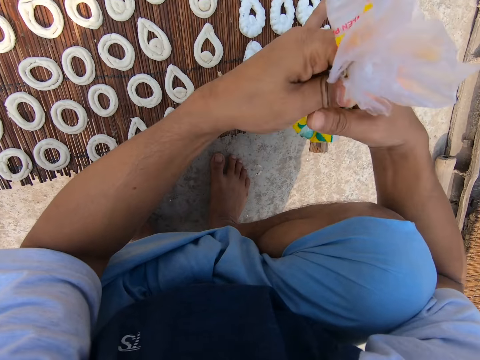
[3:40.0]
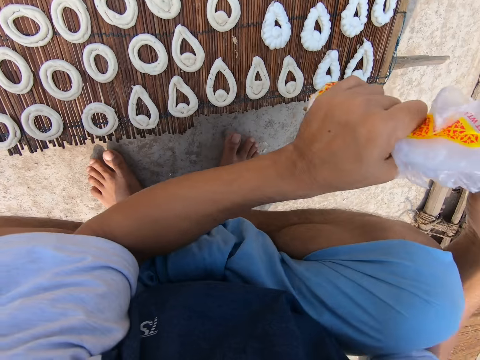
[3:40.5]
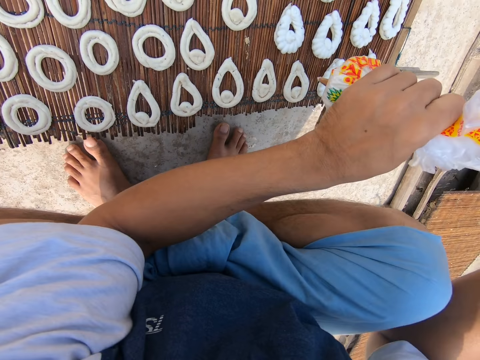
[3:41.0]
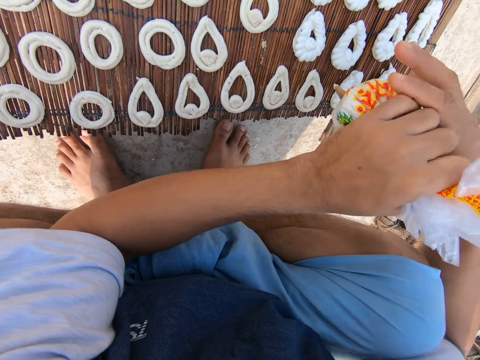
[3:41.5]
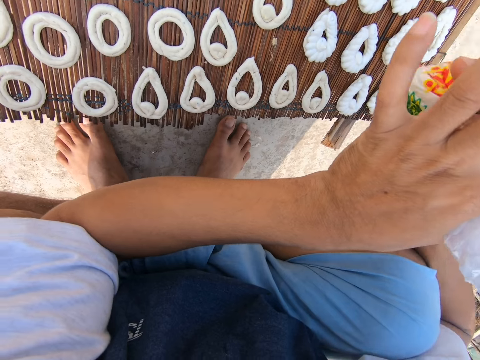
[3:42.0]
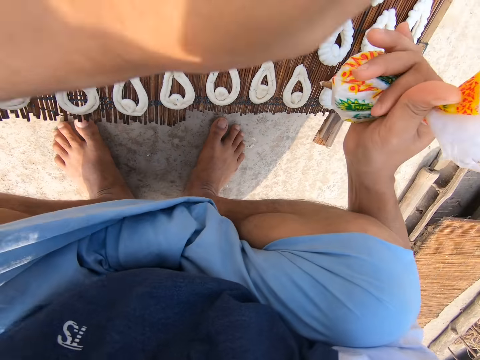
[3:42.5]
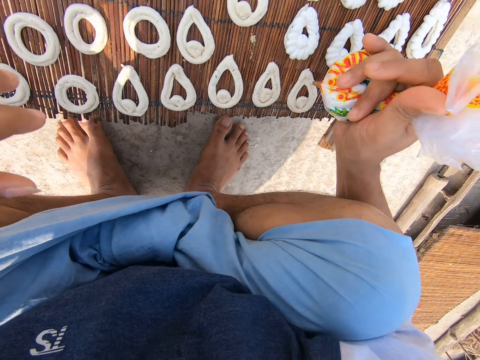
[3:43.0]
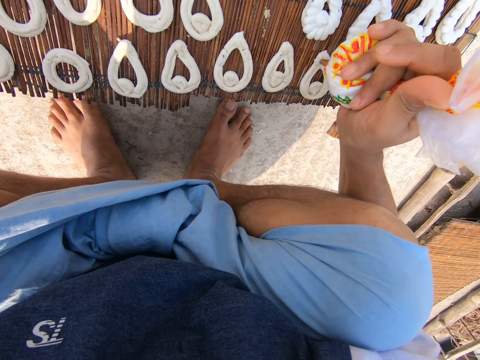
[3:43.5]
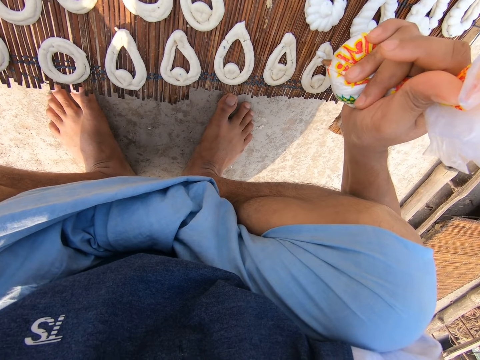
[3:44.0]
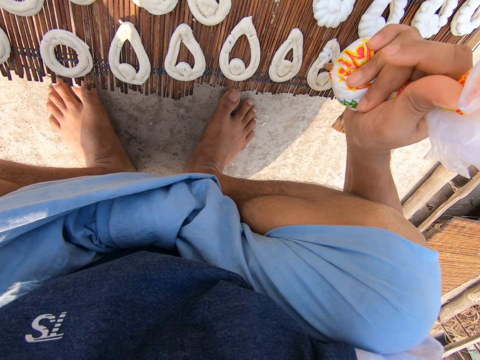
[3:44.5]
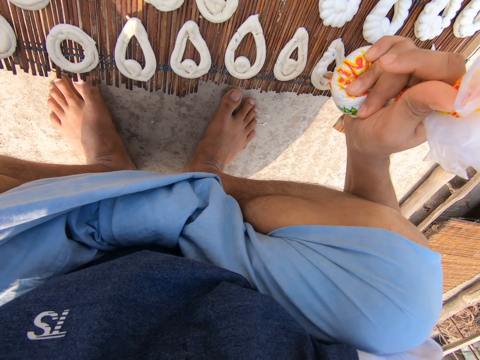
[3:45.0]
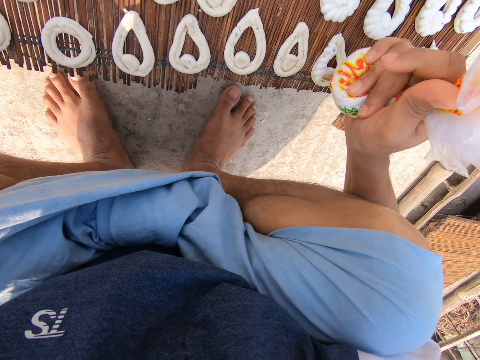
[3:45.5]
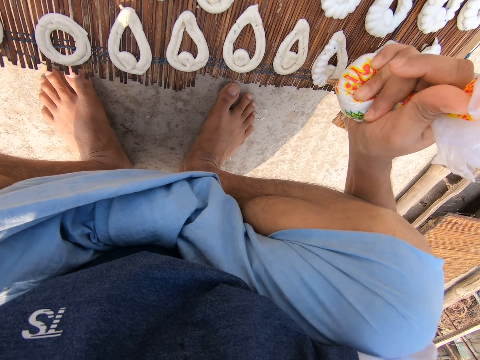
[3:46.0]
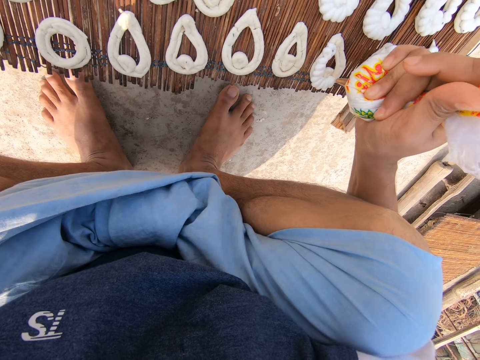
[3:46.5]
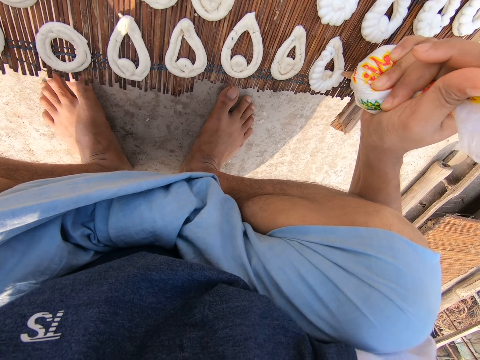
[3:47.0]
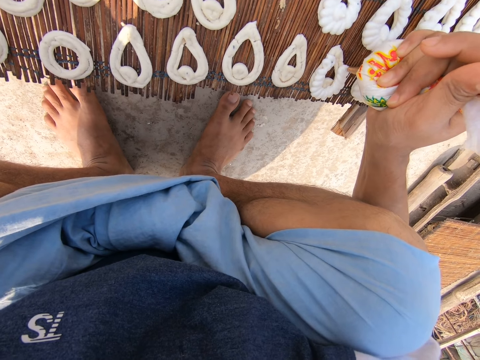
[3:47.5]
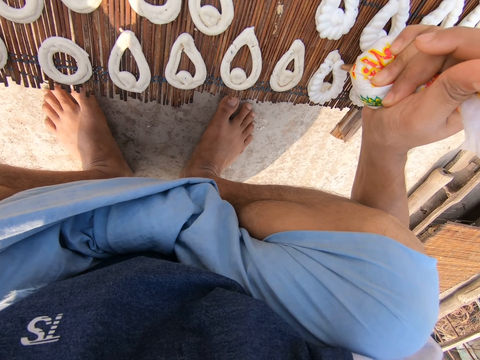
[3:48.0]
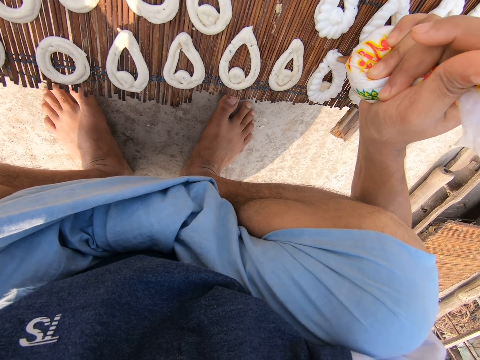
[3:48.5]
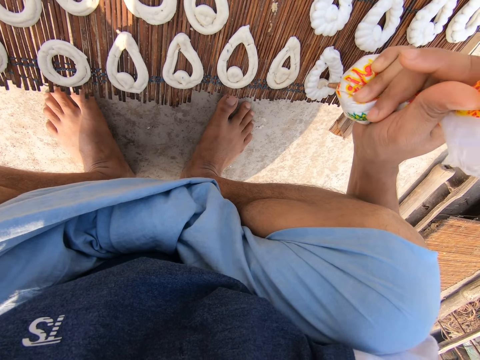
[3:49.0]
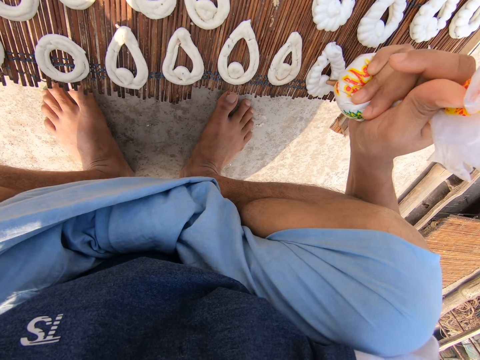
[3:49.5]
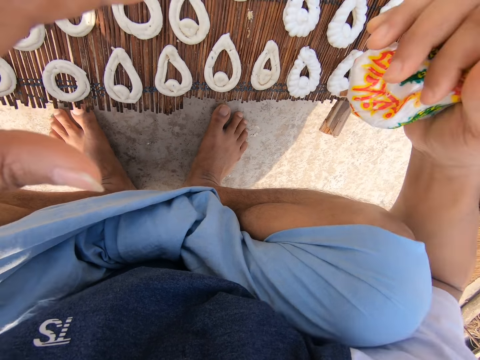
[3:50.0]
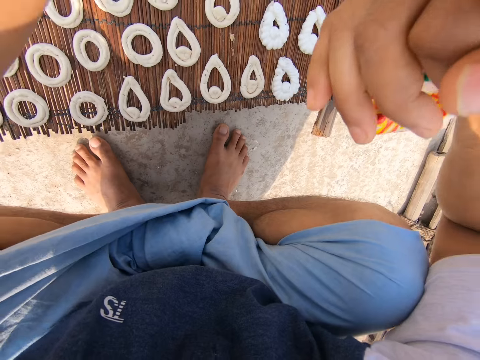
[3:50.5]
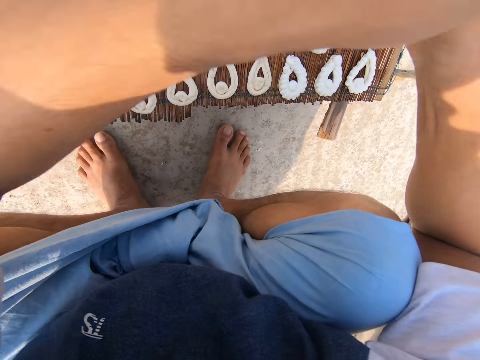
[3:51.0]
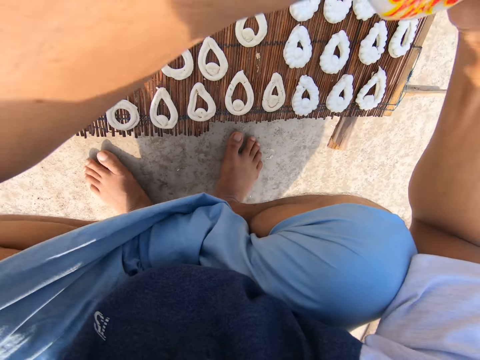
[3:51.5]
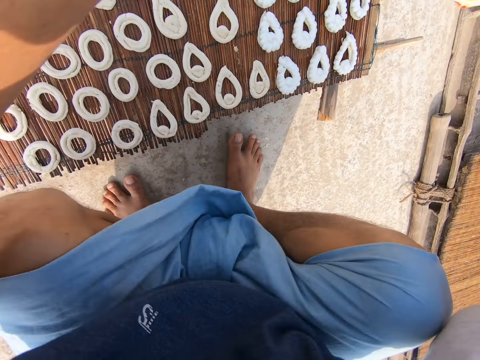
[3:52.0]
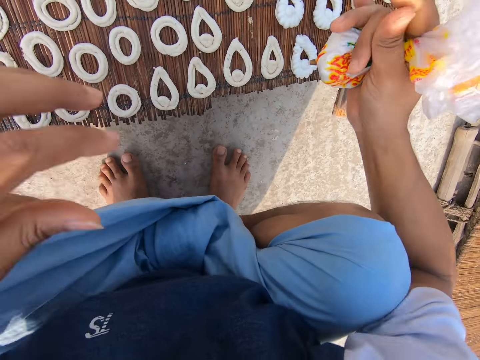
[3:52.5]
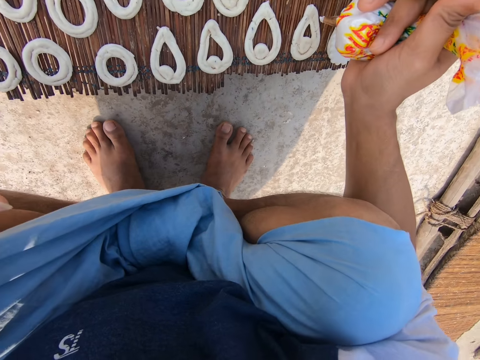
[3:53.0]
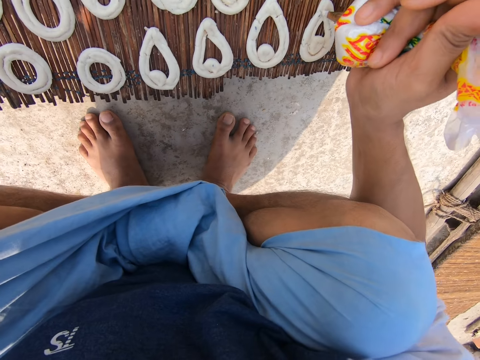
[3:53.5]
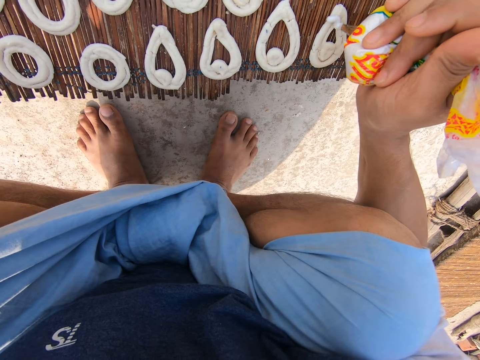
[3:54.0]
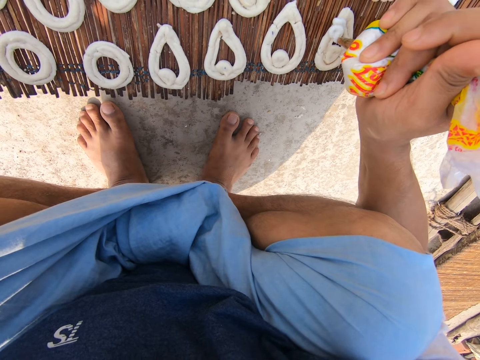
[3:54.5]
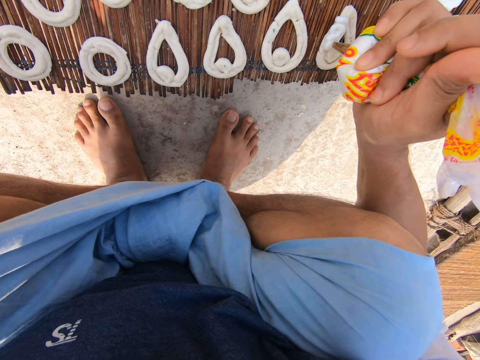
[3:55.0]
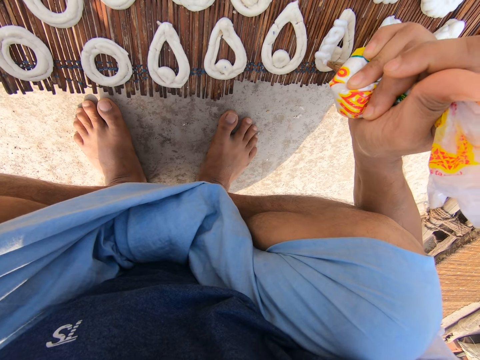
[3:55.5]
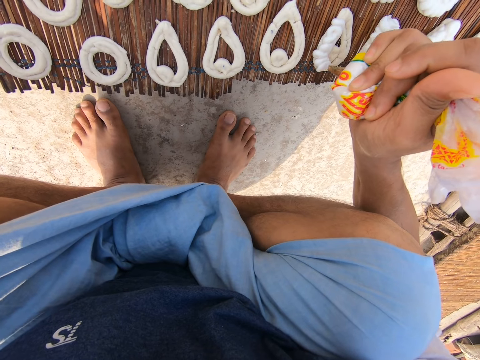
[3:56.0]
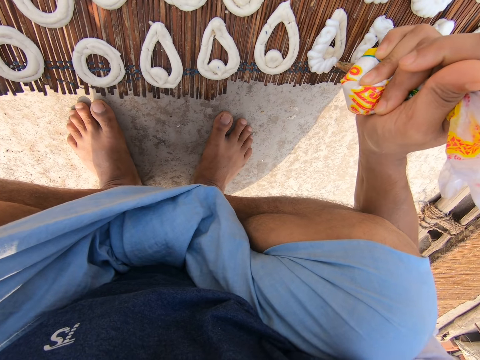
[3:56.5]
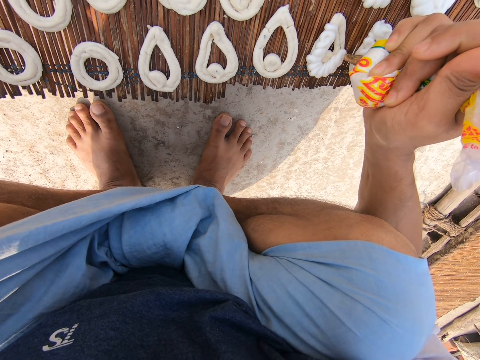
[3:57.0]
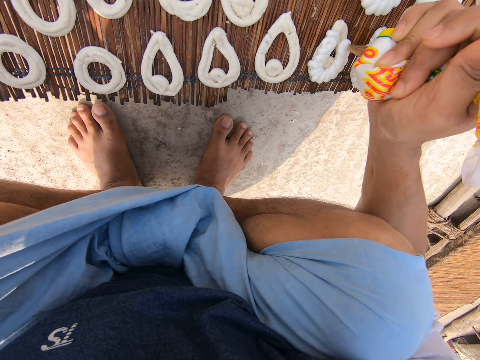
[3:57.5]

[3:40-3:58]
The camera wearer passes the bag of icing from his right hand to his left hand. He passes the bag of icing from his left hand to his right hand. He squeezes icing on the mat with the bag of icing in his right hand. He tightens the bag of icing with his hands. He squeezes icing on the mat with the bag of icing in his right hand.

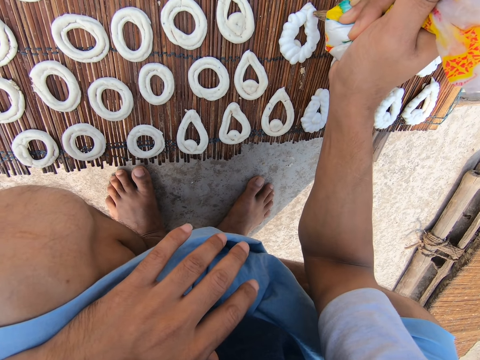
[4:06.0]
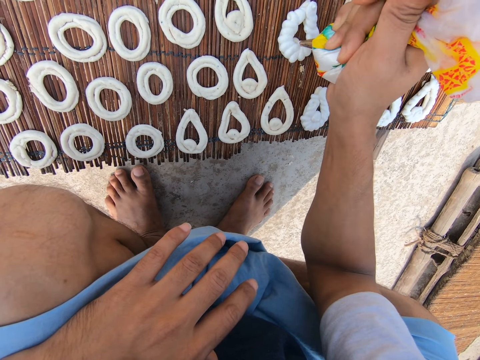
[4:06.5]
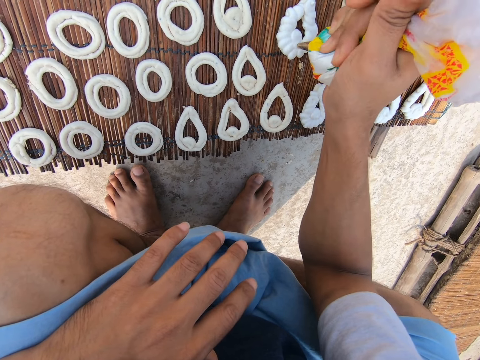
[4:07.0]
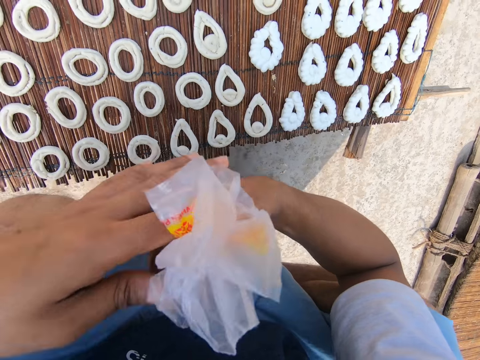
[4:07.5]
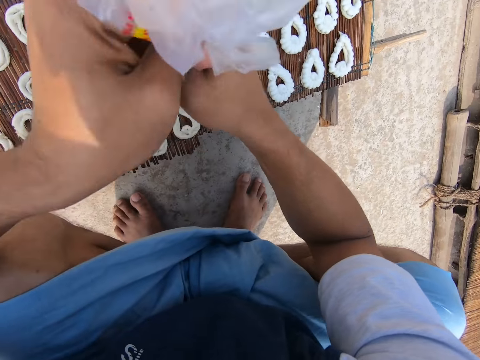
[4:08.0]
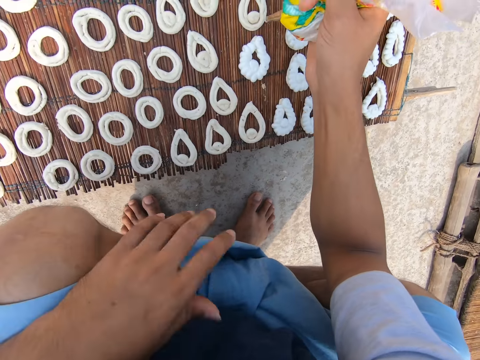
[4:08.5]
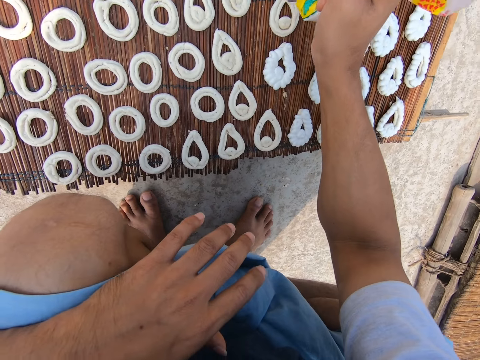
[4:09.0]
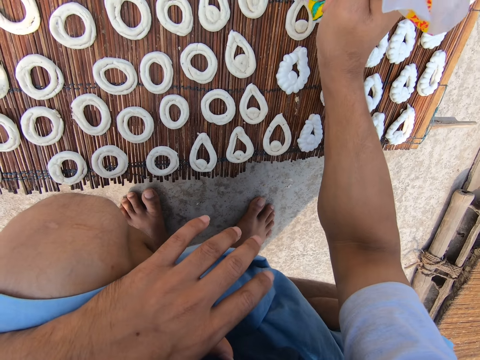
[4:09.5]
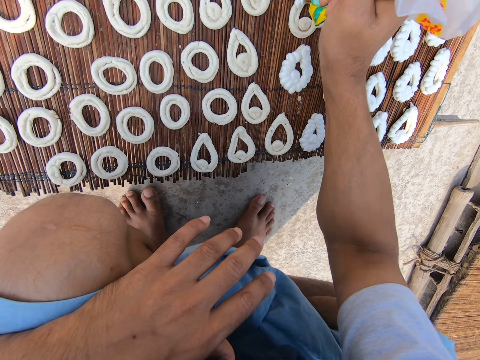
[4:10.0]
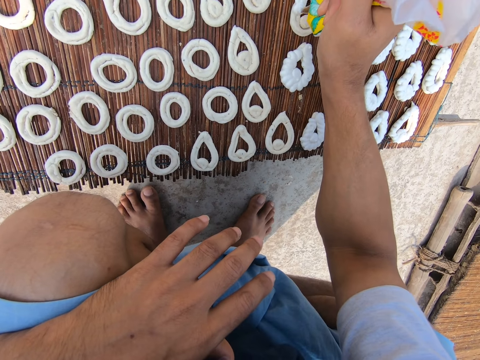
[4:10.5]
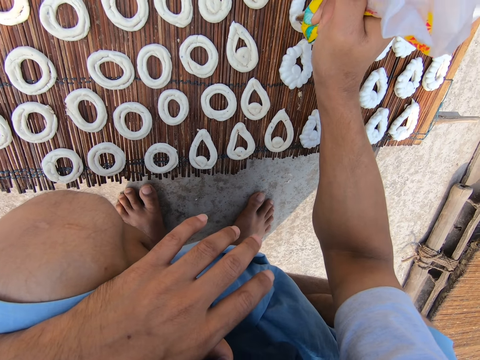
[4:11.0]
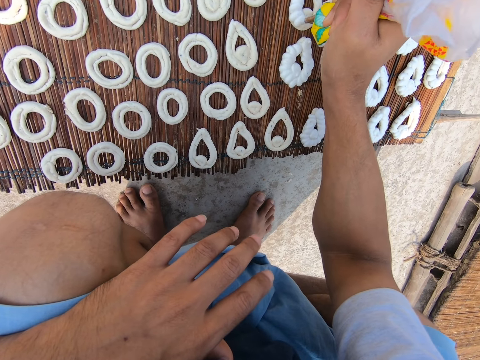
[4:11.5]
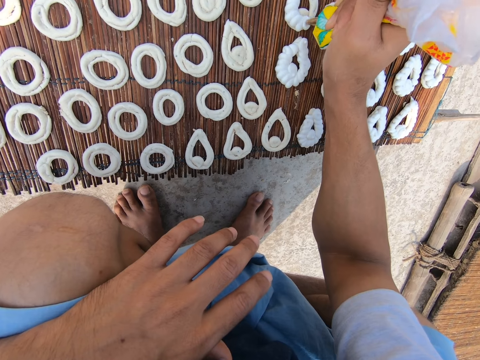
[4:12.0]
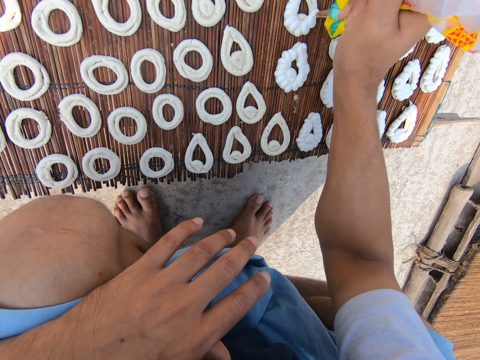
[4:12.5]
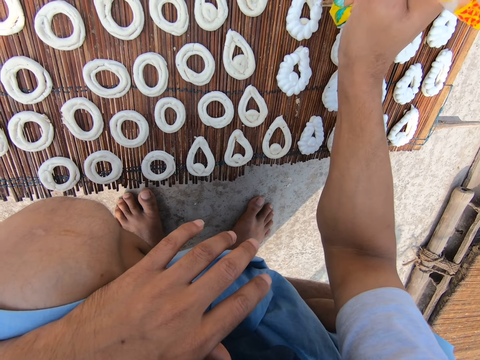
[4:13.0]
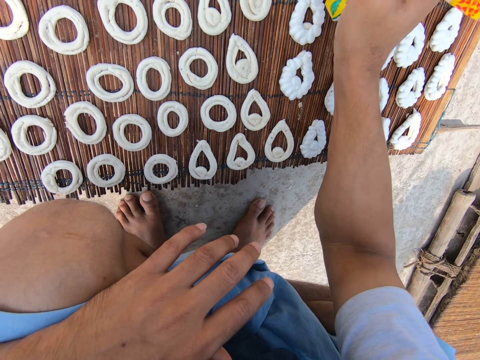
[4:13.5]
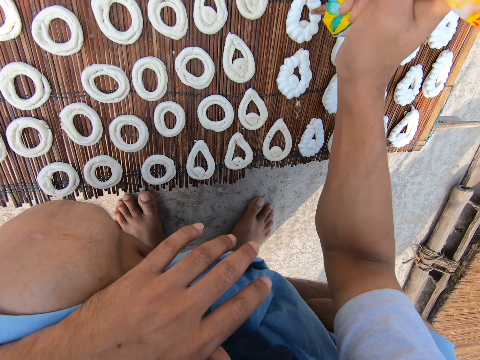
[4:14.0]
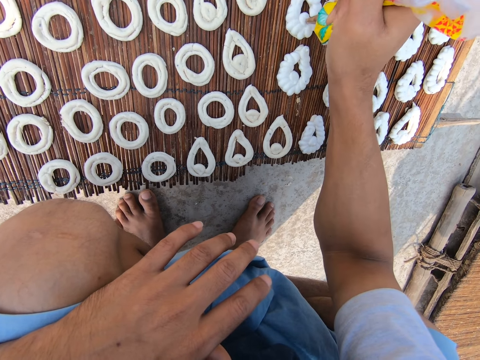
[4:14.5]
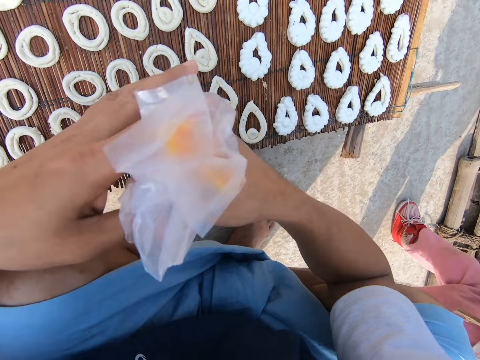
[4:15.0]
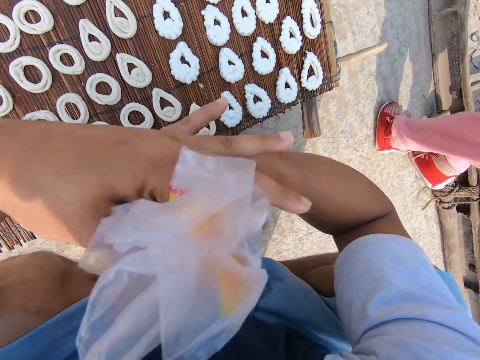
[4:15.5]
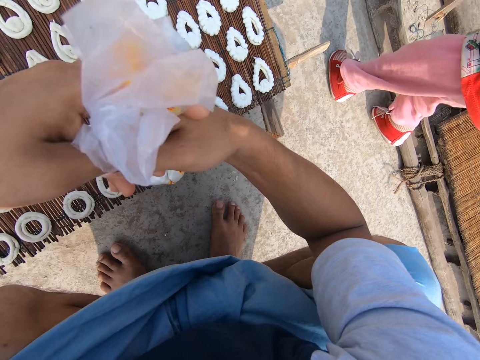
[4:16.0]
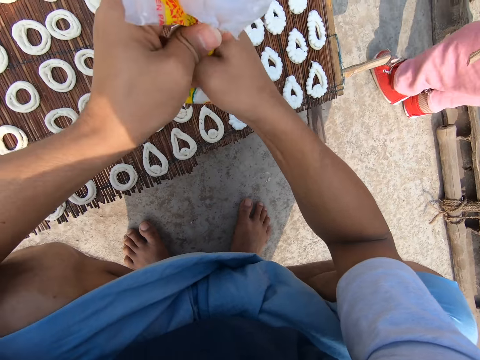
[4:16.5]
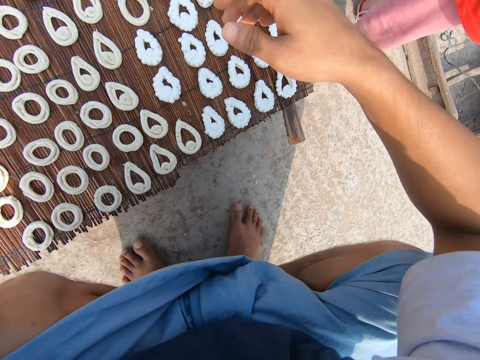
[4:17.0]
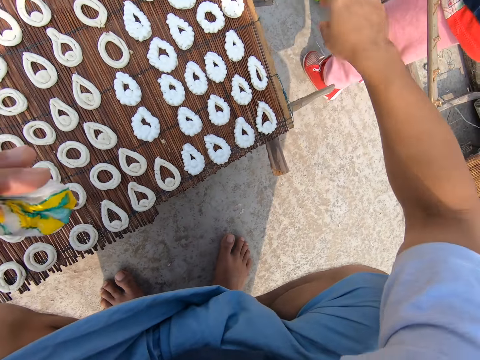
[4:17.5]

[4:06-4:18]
The camera wearer tightens the bag of icing with his hands. He places his left hand on his left lap. He squeezes icing on the mat with the bag of icing in his right hand. He tightens the bag of icing with his hands. The baby walks past the camera wearer.
